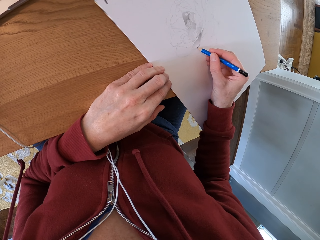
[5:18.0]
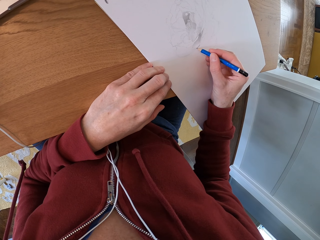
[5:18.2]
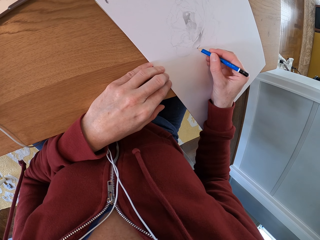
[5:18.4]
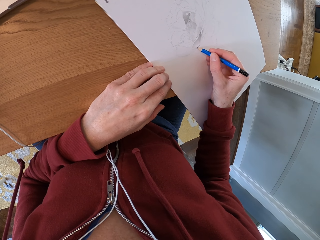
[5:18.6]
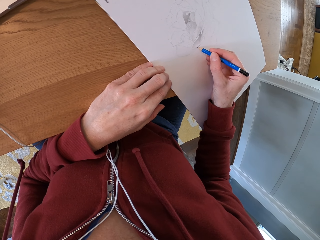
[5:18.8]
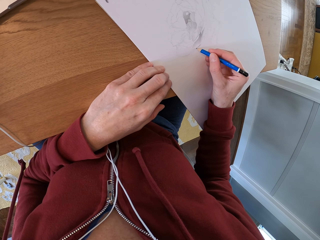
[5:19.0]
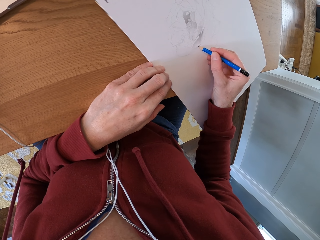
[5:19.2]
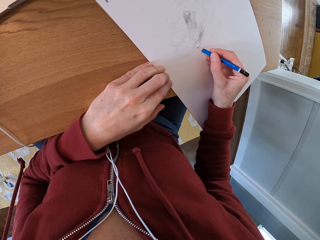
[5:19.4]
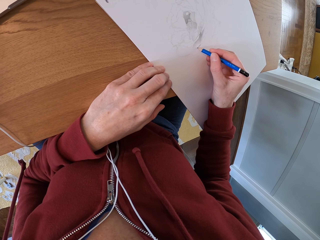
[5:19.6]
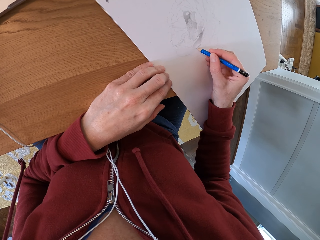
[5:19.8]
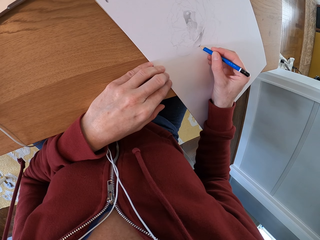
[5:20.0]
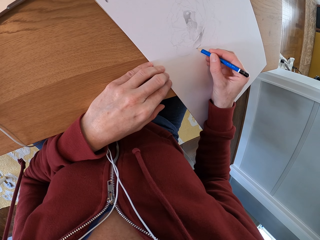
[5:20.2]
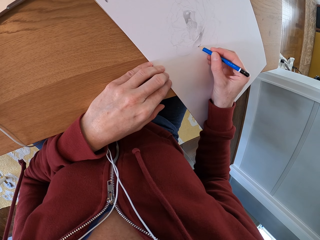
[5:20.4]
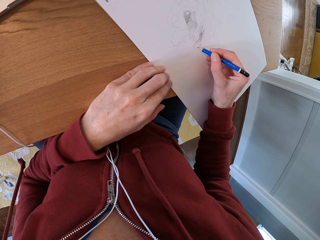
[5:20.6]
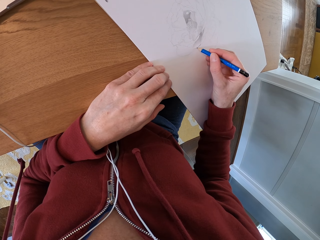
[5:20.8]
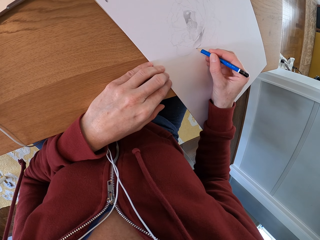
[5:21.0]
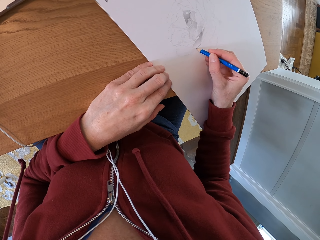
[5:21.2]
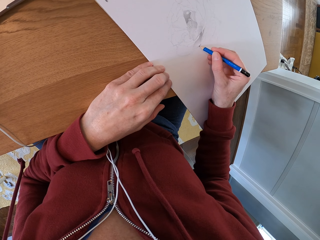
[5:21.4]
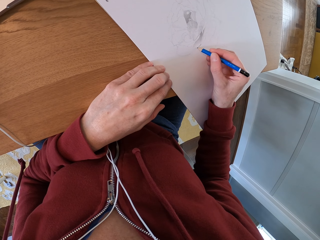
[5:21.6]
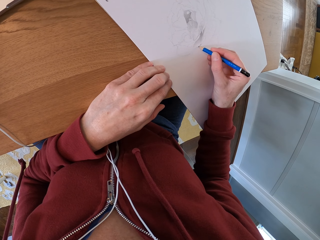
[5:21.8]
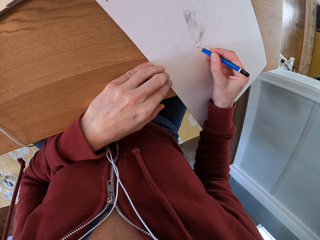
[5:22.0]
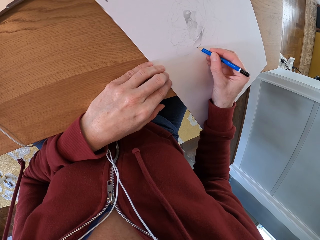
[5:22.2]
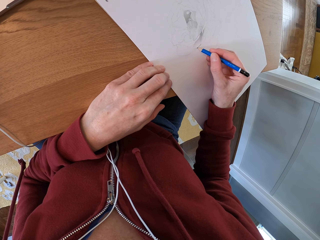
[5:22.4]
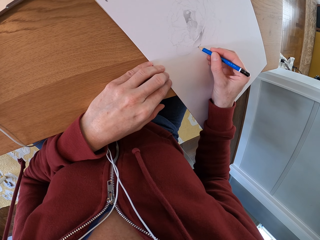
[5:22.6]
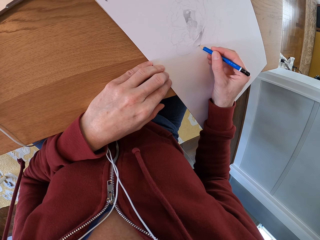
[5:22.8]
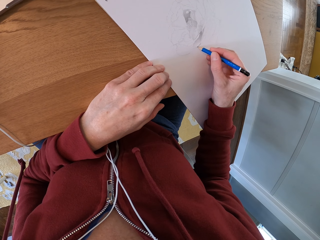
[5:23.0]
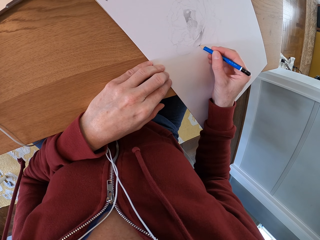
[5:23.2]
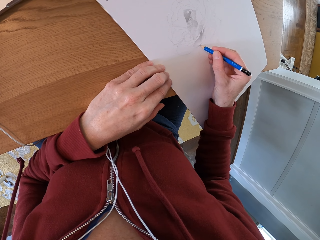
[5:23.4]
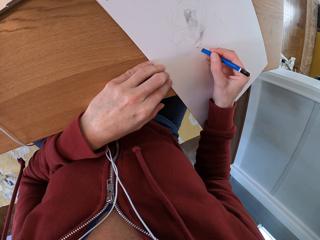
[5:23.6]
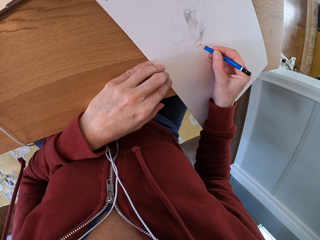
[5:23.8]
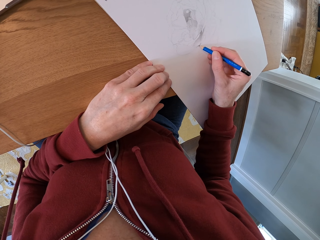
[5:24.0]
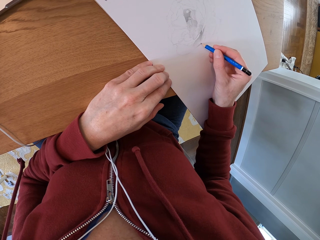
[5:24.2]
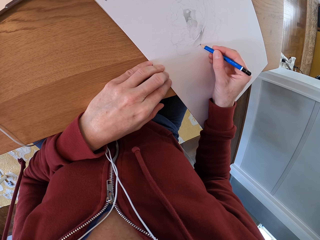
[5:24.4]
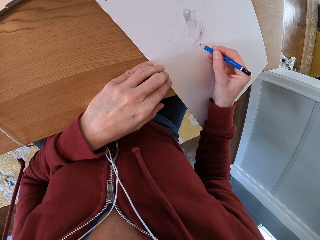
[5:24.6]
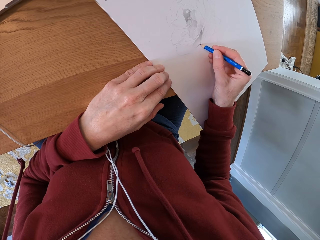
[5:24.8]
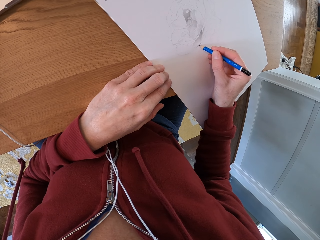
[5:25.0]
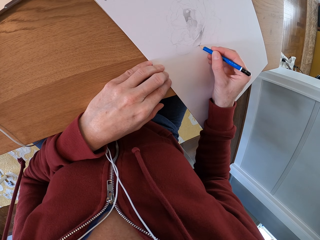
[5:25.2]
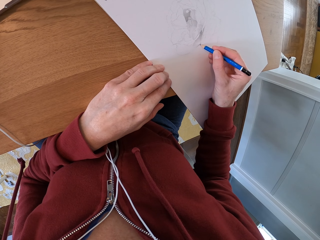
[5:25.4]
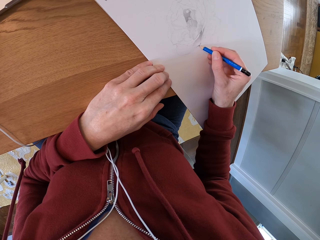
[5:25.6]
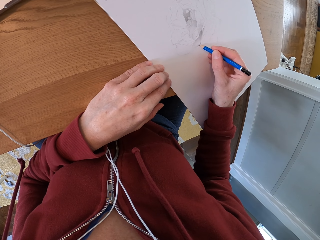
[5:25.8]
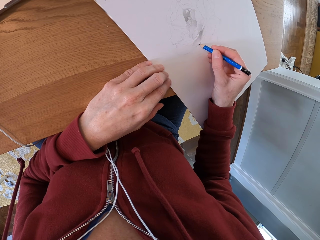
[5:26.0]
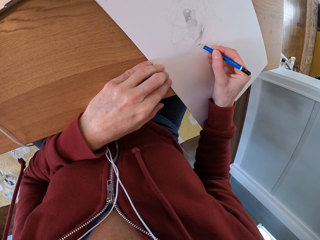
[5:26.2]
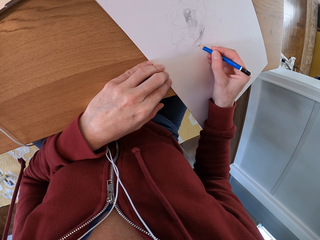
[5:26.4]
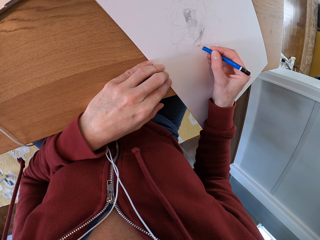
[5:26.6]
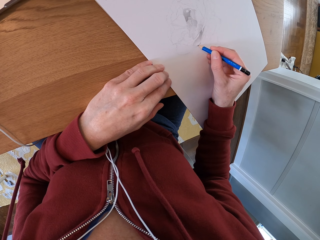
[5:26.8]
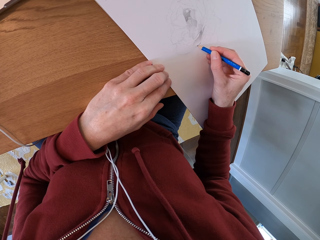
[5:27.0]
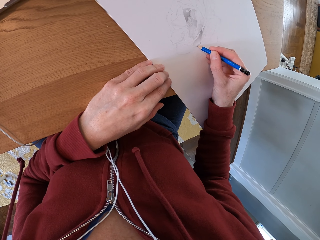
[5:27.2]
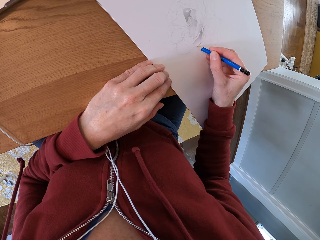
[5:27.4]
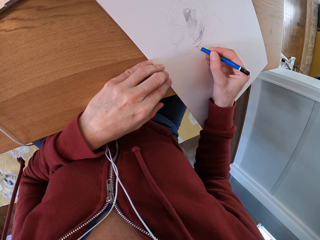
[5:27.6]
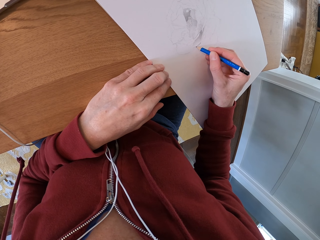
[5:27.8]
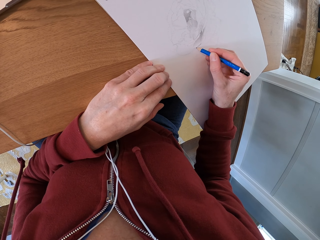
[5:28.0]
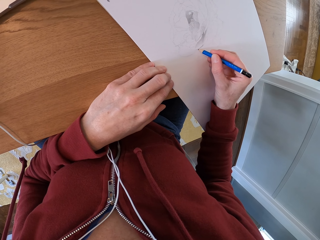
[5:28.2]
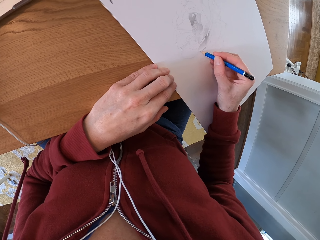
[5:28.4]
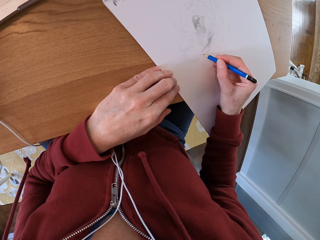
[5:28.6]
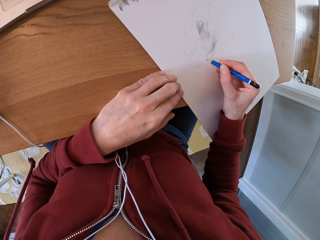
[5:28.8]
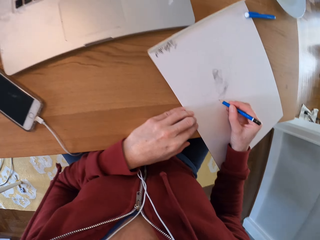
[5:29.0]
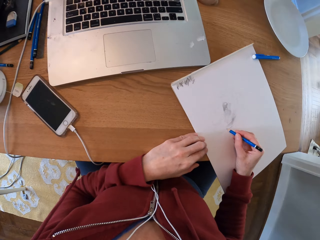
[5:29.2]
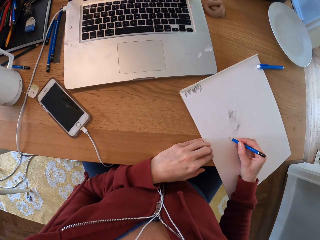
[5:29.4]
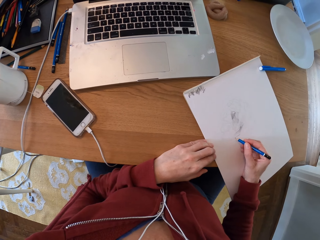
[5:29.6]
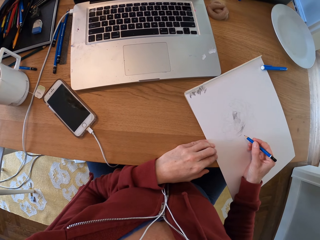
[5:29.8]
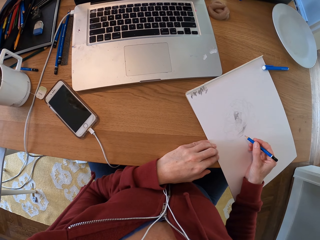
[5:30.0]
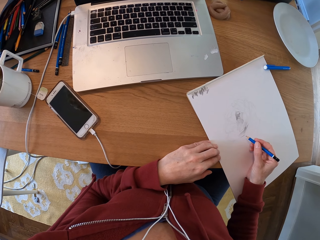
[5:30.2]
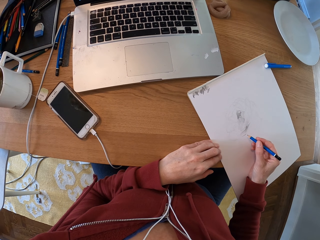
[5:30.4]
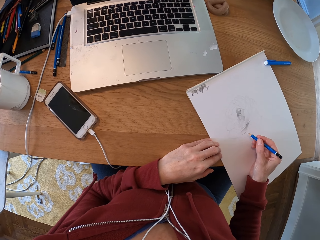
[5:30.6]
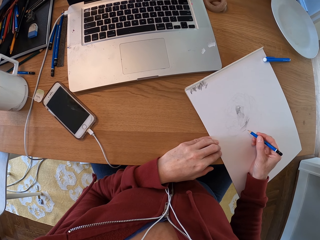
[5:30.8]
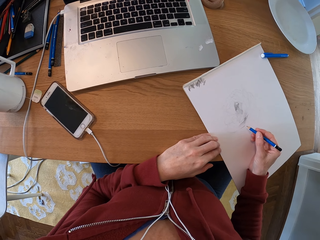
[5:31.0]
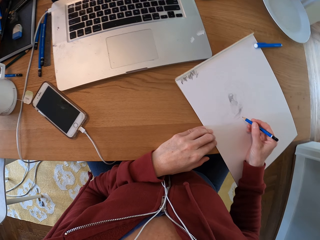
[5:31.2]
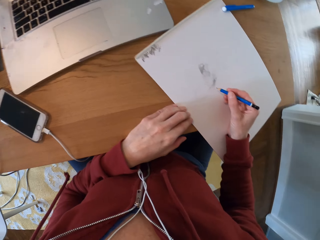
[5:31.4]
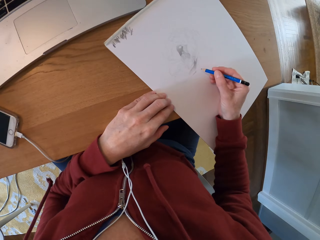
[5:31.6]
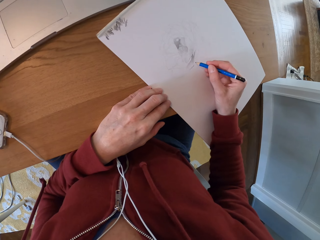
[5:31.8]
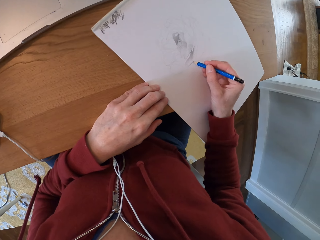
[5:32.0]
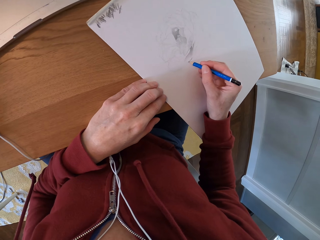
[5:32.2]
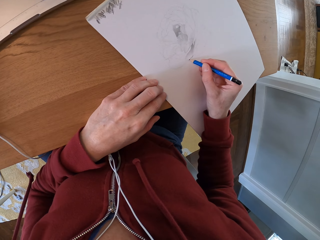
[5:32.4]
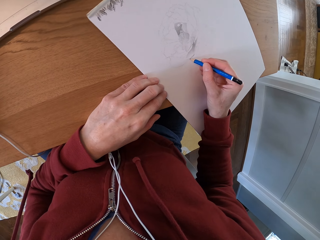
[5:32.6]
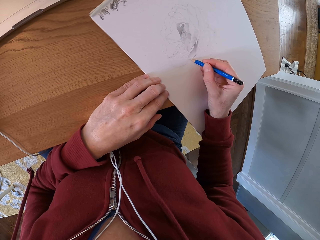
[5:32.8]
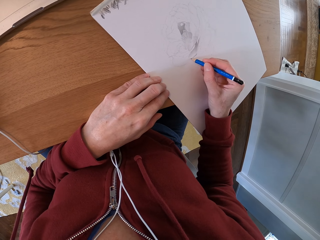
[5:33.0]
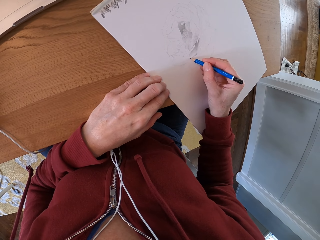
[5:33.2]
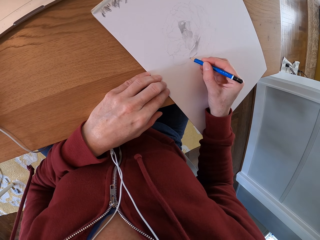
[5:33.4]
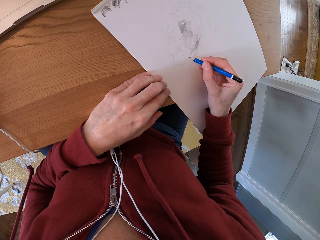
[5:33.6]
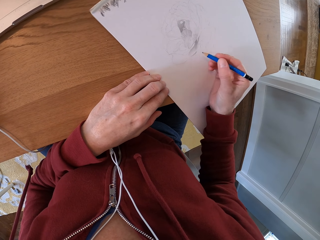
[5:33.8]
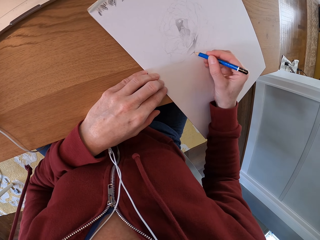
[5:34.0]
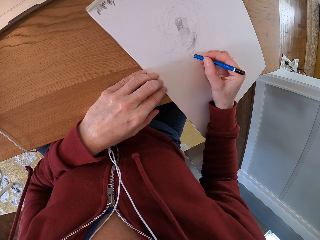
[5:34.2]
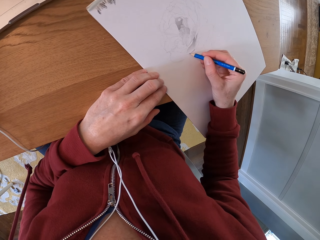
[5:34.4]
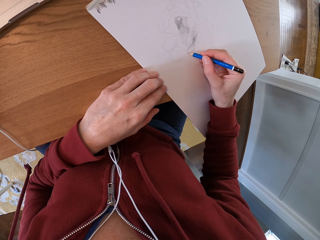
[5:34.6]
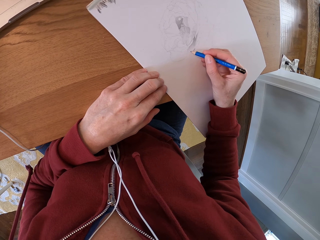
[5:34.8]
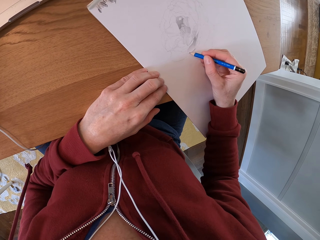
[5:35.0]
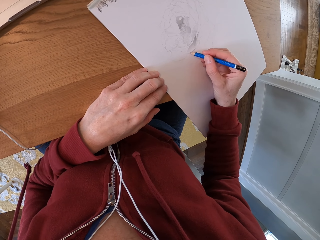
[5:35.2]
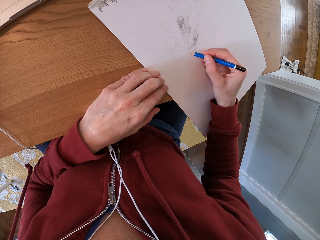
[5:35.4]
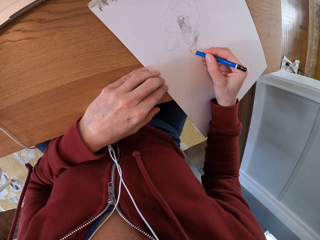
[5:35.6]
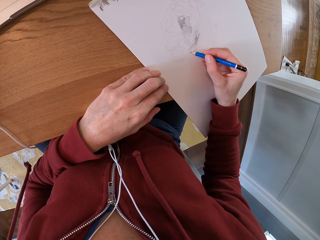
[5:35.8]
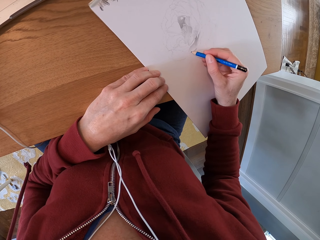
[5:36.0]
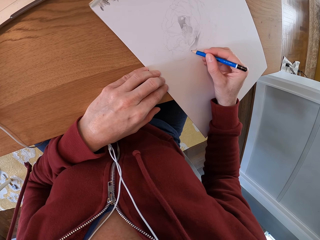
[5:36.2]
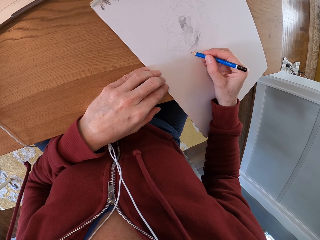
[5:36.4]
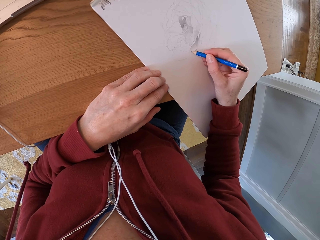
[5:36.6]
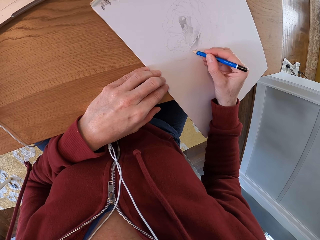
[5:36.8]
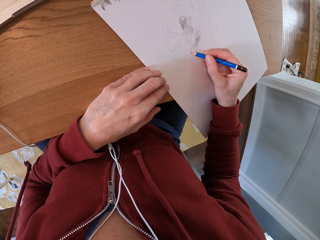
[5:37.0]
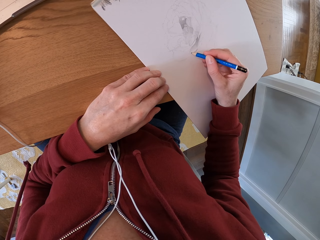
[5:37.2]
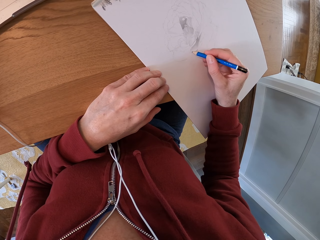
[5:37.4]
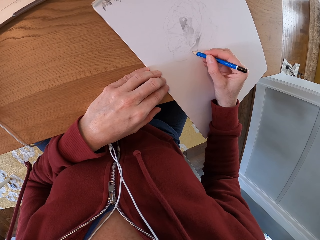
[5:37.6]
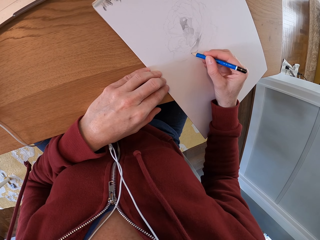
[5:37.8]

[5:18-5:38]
The camera wearer turns around the room. They draw on the paper.

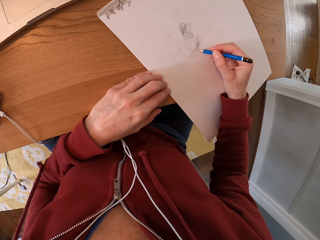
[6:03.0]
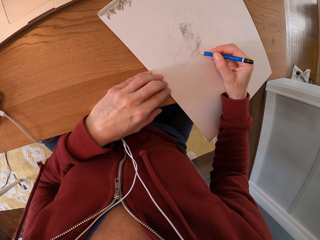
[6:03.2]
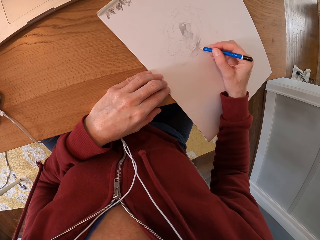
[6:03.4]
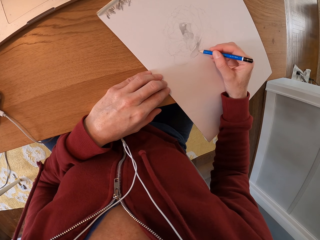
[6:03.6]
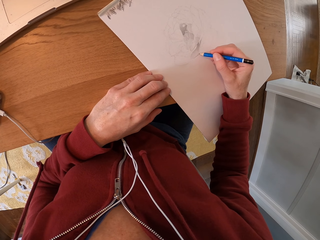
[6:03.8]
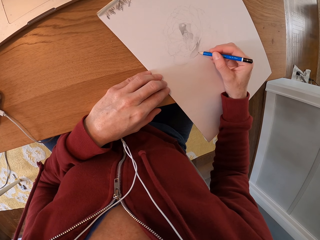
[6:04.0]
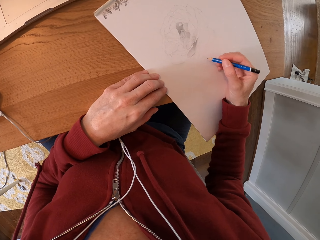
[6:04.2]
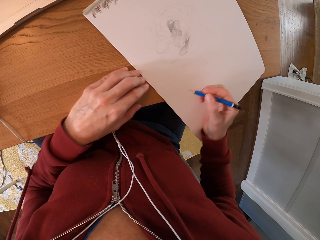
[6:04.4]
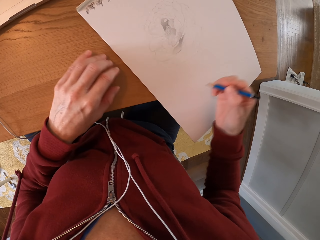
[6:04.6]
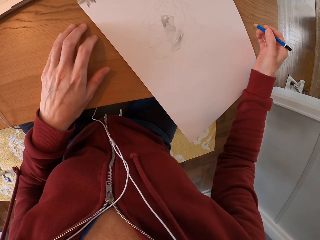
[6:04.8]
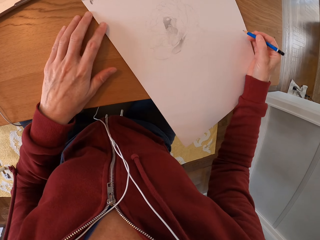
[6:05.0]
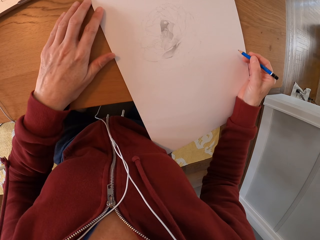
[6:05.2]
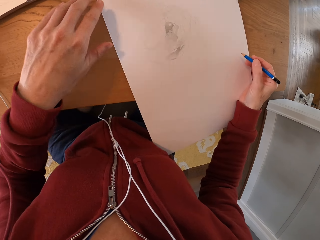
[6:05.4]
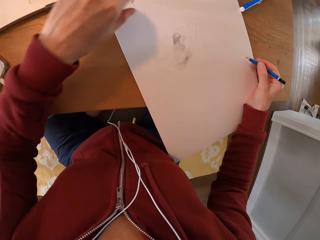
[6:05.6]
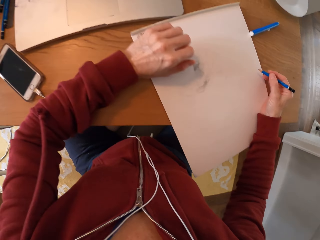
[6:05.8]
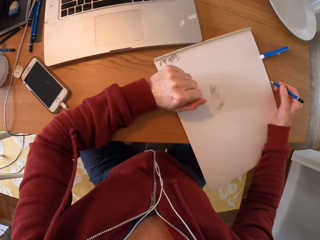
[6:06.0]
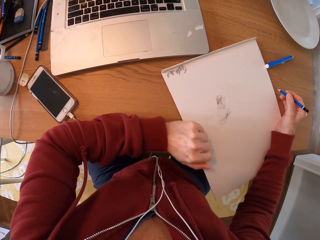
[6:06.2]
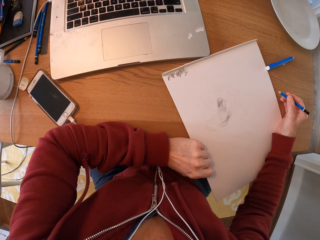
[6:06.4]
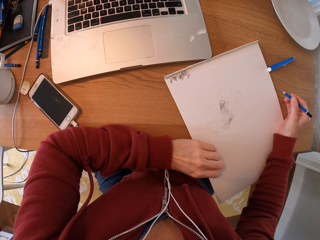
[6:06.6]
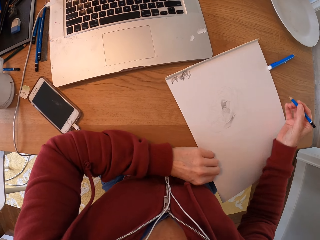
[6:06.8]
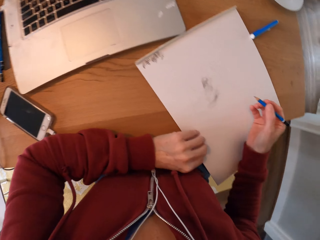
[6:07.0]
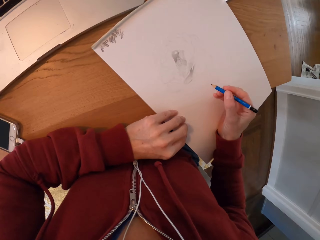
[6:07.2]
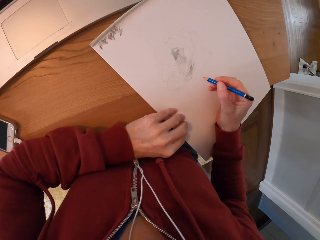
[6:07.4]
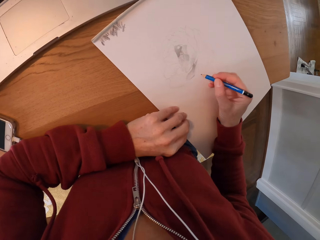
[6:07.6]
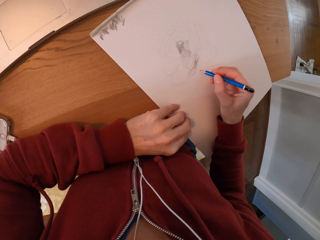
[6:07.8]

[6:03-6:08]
The camera wearer moves the paper.
